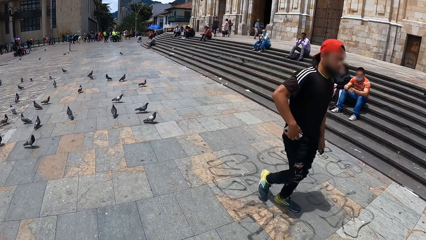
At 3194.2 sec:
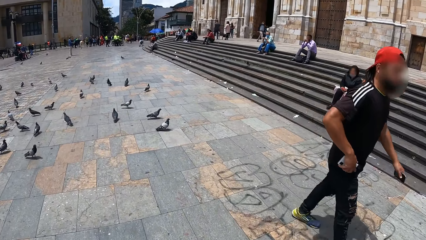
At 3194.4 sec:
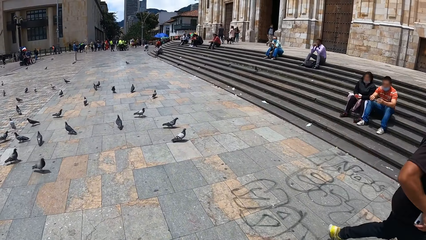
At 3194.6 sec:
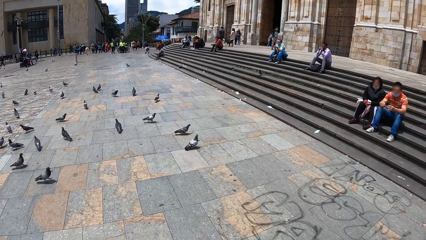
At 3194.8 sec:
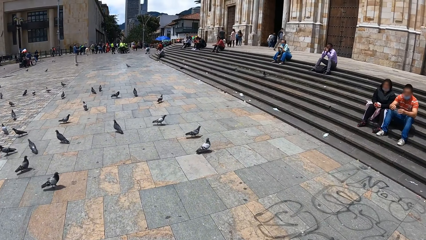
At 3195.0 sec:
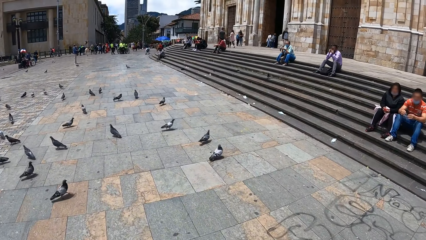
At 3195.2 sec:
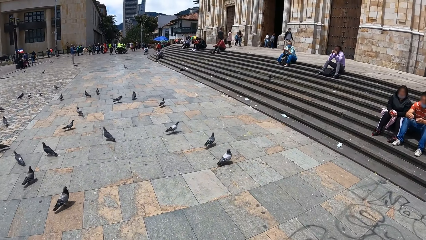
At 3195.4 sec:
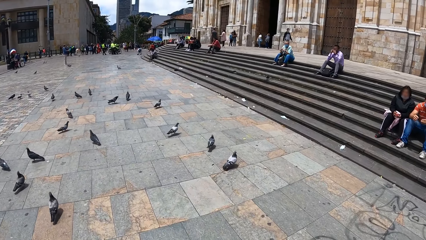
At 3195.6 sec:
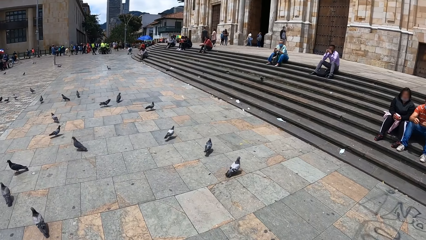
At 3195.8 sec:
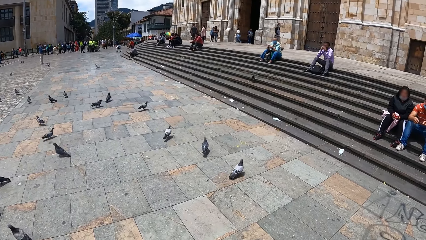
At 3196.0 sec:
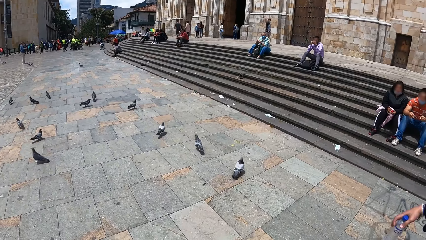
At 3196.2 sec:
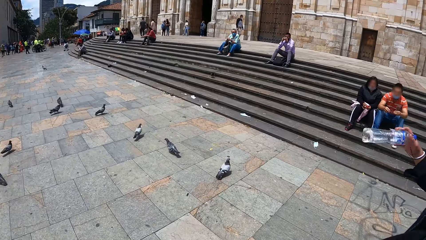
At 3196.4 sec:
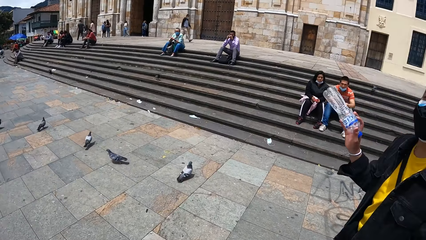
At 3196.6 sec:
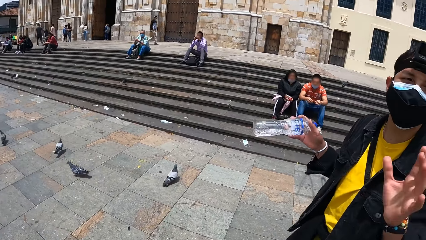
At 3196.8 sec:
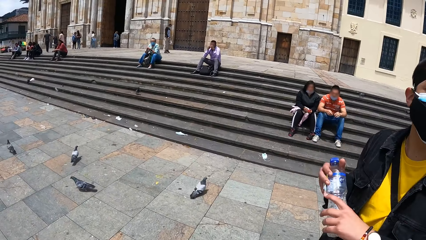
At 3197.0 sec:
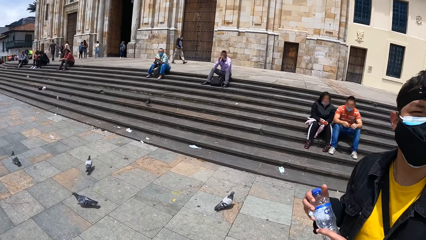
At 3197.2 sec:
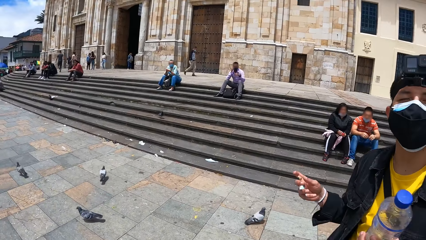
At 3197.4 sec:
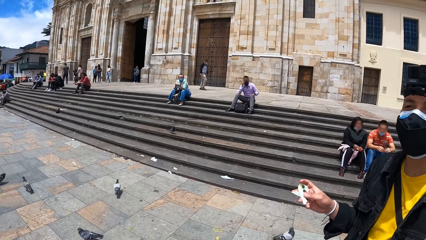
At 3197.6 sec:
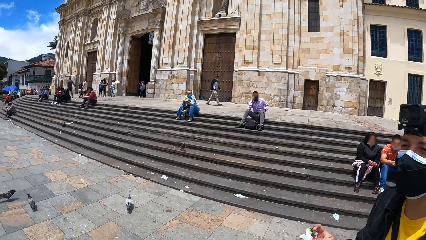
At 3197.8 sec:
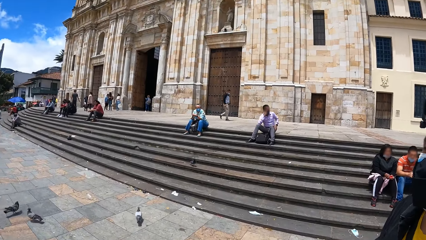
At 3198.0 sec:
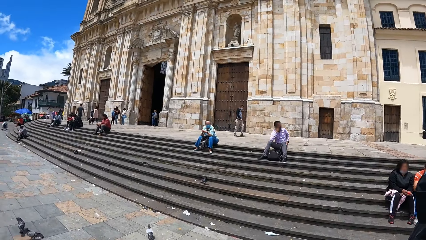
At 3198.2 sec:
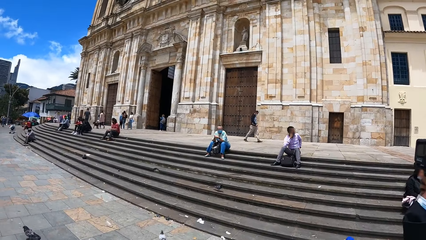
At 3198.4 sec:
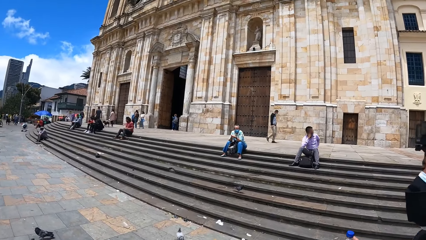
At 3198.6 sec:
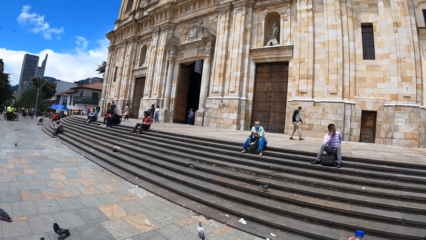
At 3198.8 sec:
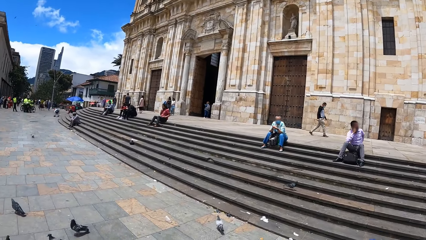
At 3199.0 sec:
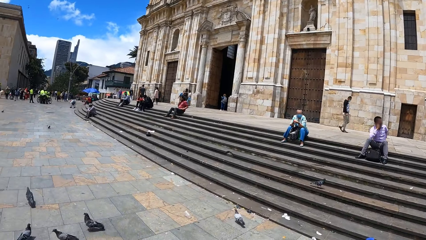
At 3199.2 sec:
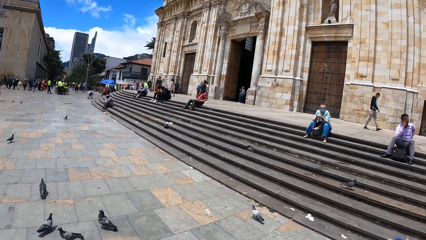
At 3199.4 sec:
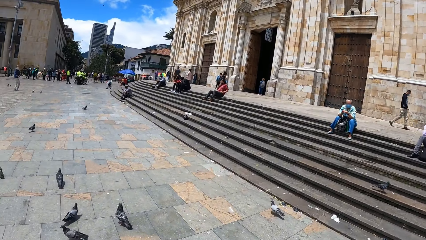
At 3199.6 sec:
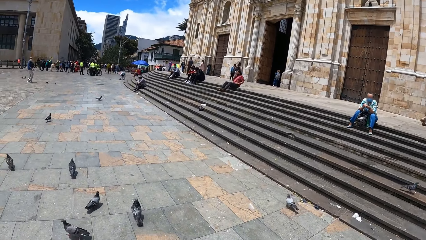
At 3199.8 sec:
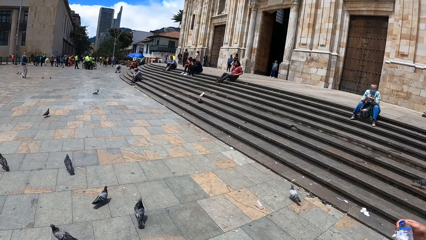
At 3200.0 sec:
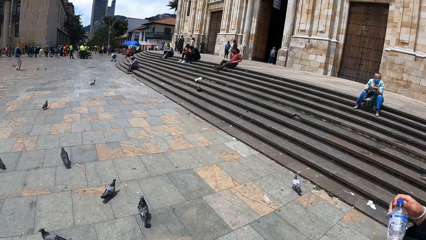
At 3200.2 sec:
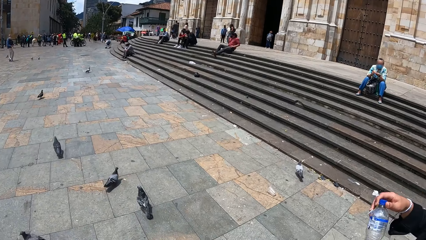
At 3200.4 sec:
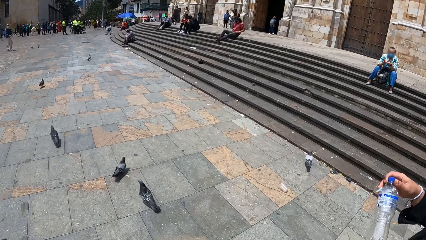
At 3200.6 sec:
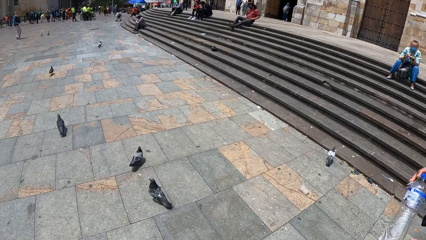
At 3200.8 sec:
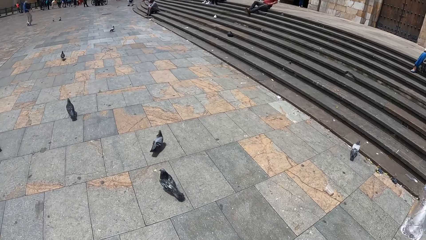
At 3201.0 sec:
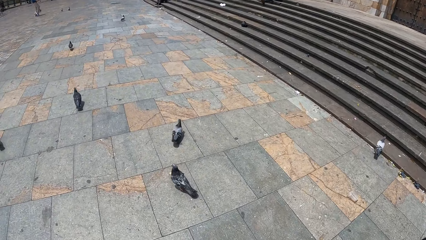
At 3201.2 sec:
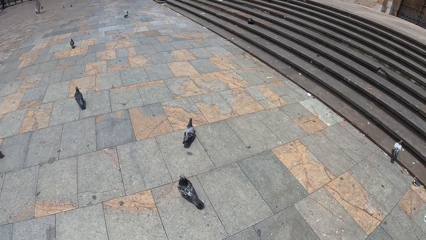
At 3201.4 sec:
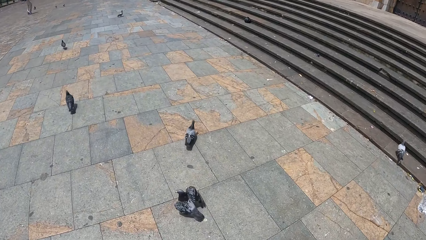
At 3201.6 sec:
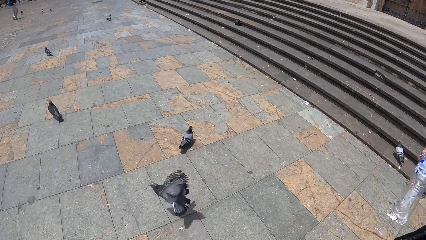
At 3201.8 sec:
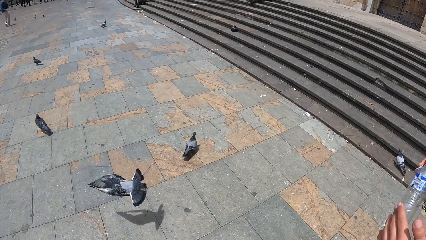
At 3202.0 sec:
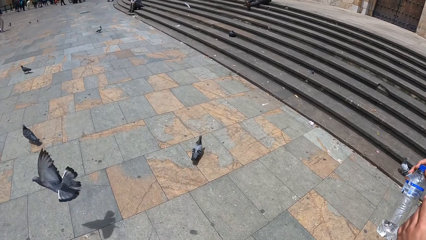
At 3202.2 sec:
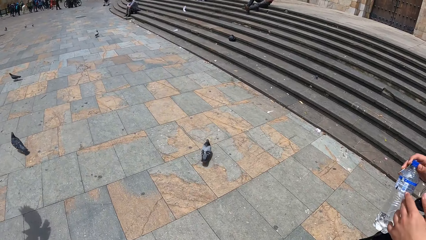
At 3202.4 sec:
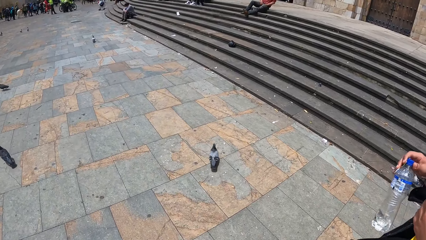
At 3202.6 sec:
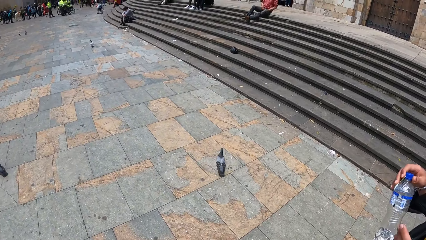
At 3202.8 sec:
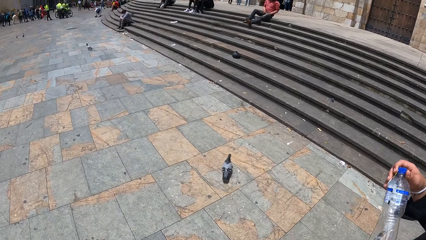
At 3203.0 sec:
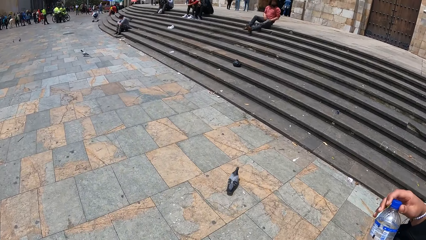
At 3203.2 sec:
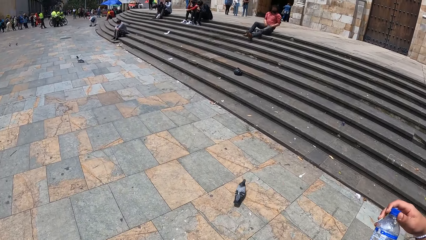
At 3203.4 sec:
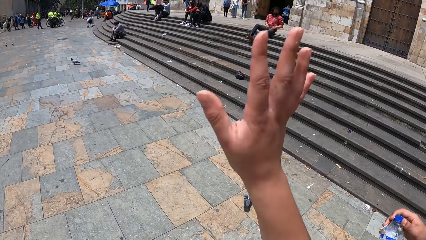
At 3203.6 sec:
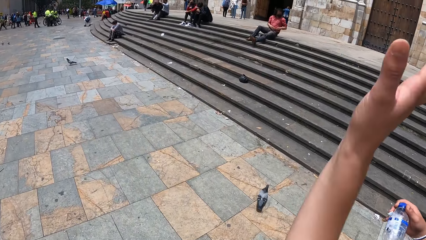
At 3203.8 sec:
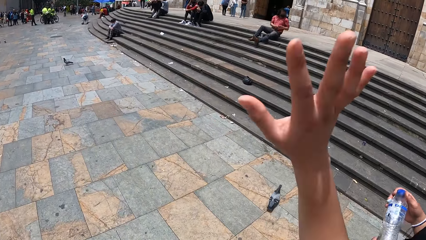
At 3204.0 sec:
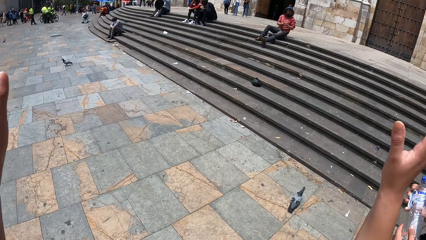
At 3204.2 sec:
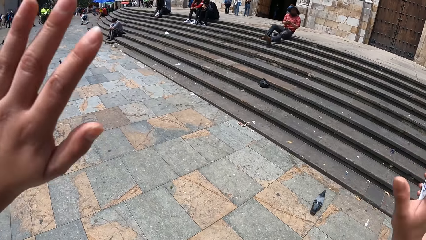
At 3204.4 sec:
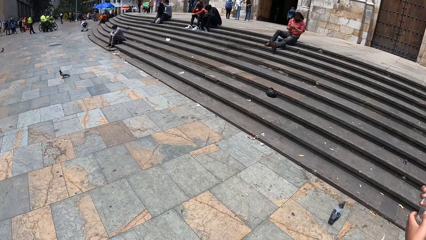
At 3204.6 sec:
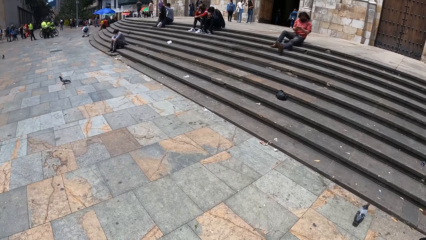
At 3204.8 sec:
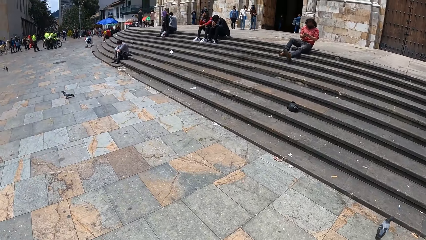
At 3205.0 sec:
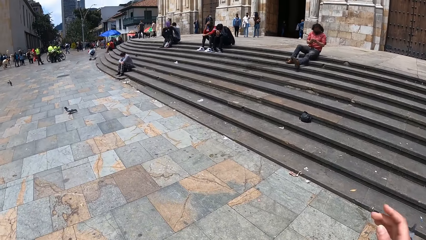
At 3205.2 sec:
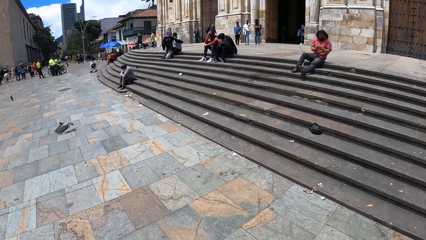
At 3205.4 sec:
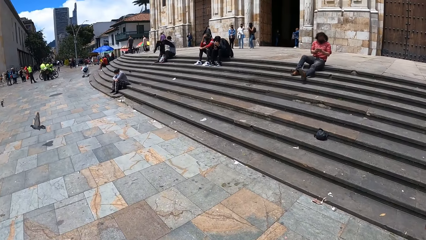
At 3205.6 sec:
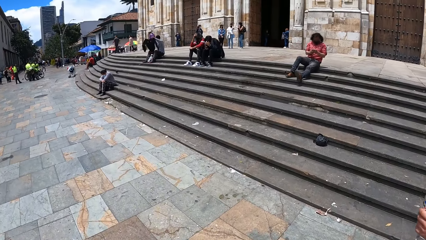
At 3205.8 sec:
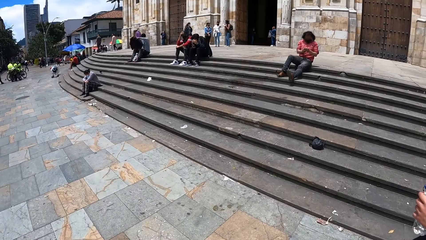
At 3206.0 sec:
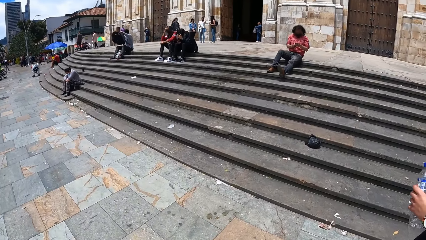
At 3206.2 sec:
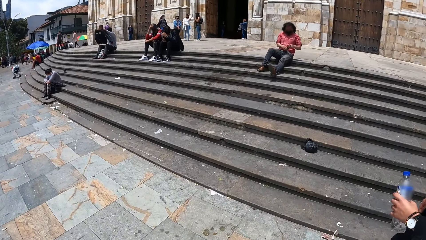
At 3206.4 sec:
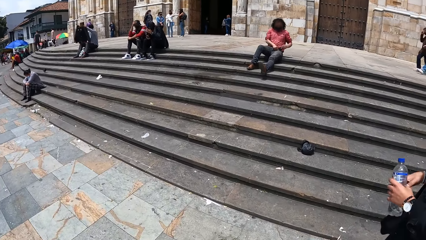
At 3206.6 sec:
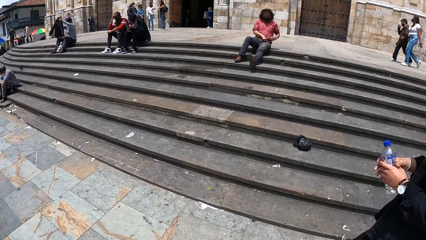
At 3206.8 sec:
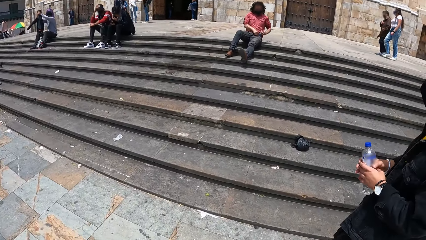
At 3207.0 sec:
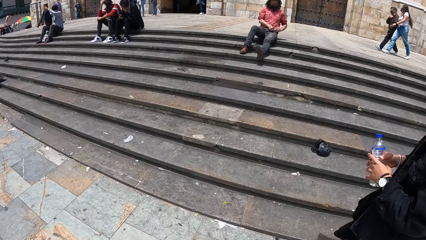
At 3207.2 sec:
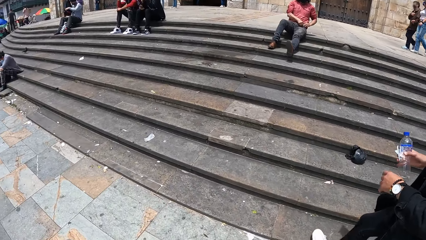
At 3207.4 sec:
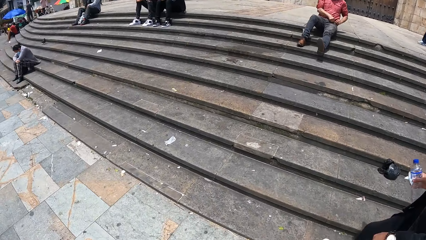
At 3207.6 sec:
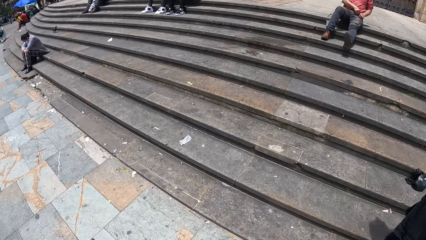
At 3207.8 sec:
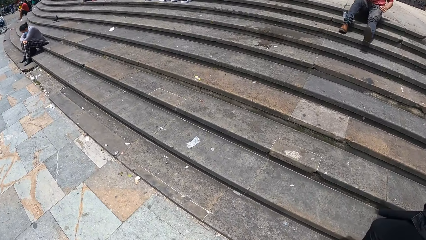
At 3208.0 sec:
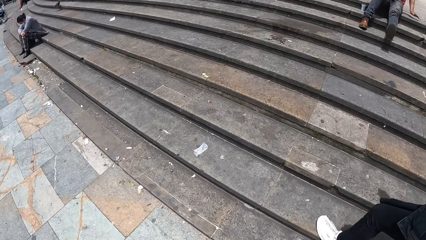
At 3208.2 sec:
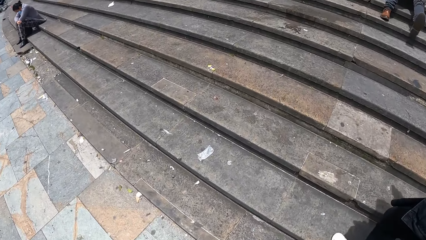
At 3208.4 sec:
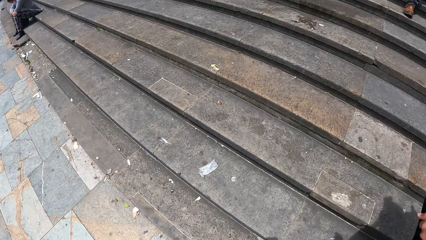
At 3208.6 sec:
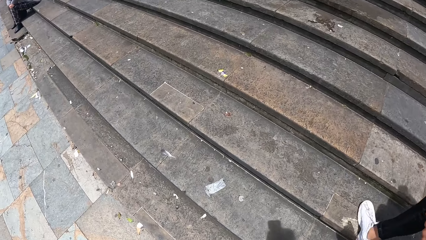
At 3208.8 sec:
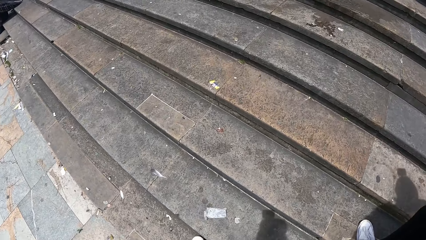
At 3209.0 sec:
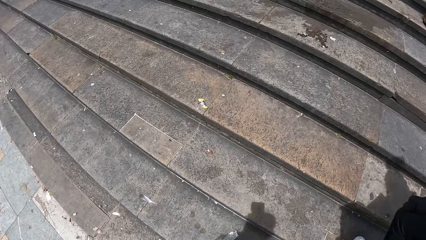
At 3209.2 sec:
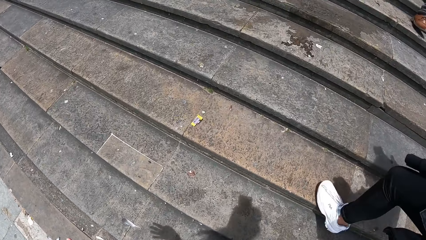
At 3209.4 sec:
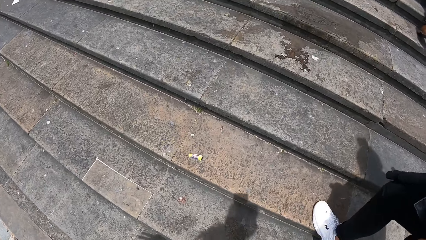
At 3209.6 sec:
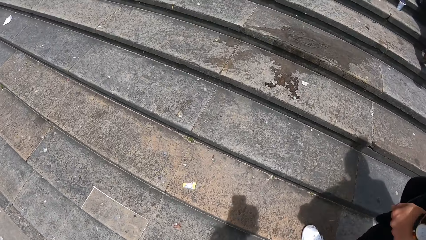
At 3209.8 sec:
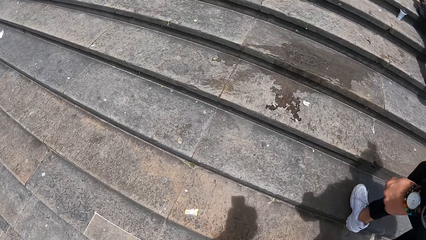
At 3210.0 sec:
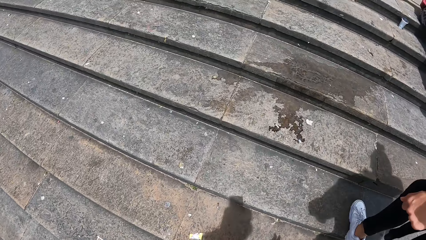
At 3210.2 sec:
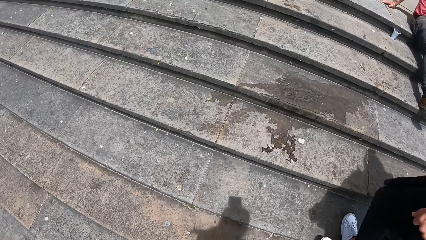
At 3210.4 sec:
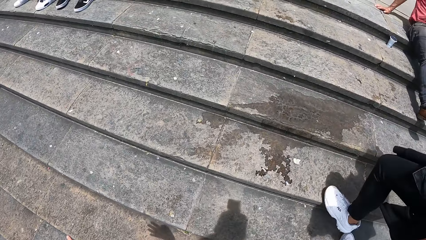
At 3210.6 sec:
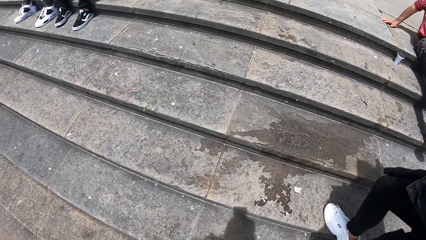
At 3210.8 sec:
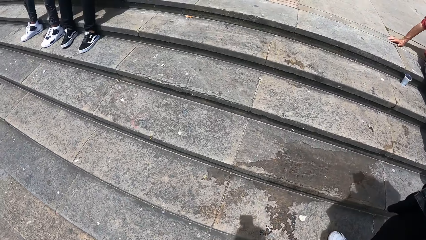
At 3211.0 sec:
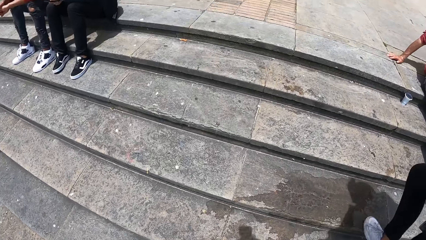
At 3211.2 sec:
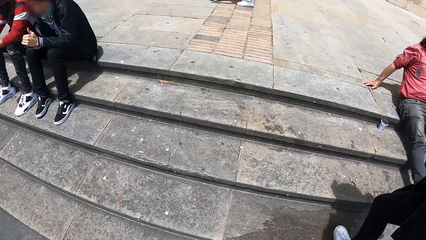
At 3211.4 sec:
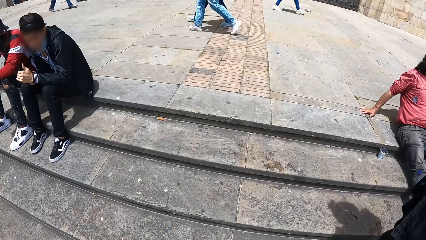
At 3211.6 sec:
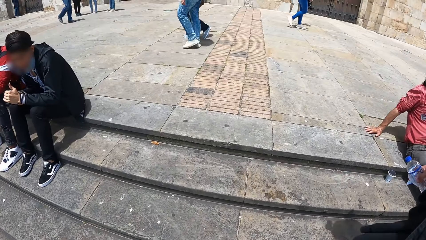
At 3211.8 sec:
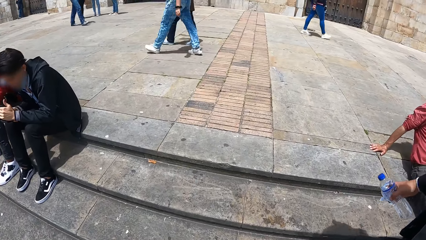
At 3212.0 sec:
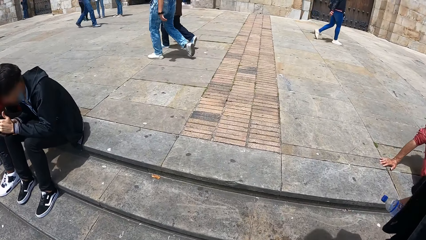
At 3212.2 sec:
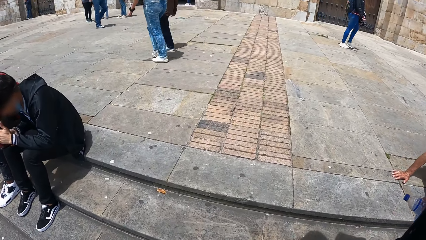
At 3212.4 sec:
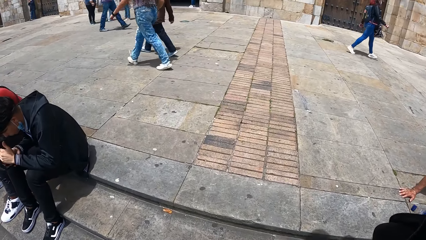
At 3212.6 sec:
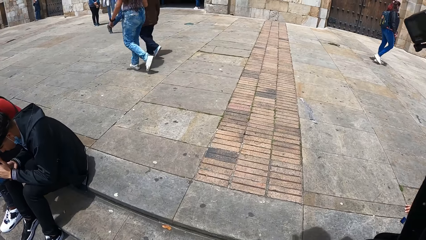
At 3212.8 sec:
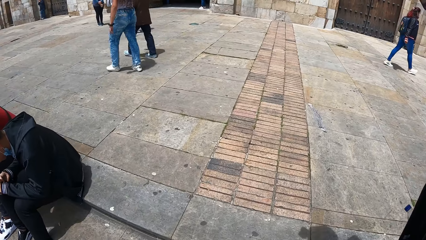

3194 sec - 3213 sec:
A man passes the bottle to his left hand with his right hand. The camera wearer interacts with the man. The man holds the bottle with his right hand. The camera wearer stares at the ground. They wave both hands at the friends. The man moves the water bottle to the right hand. The man walks up a staircase in the street. The camera wearer walks up the staircase in the street.
